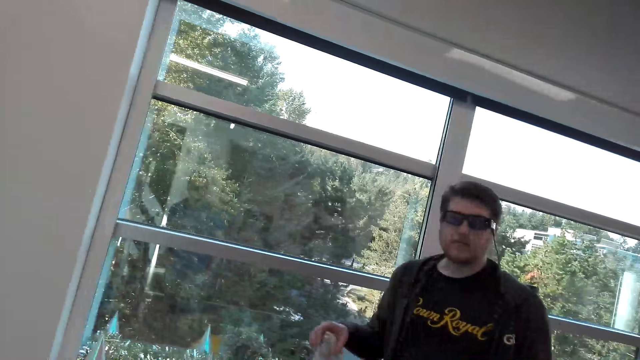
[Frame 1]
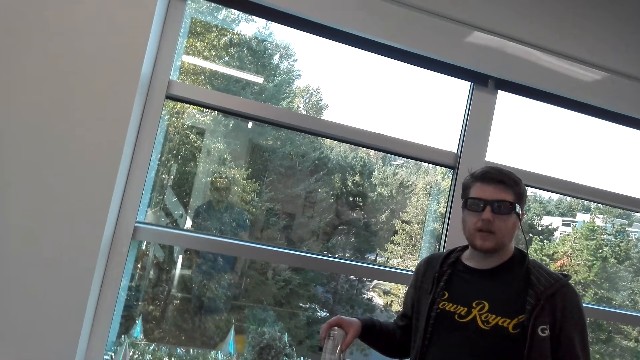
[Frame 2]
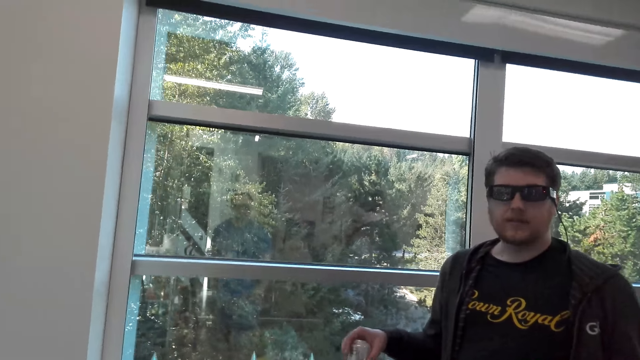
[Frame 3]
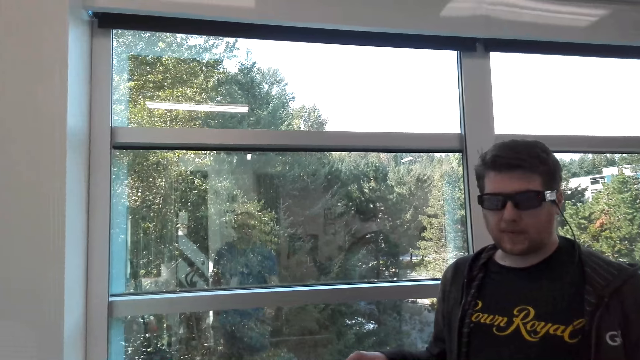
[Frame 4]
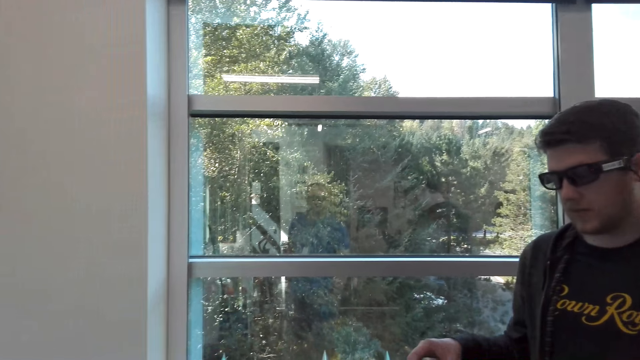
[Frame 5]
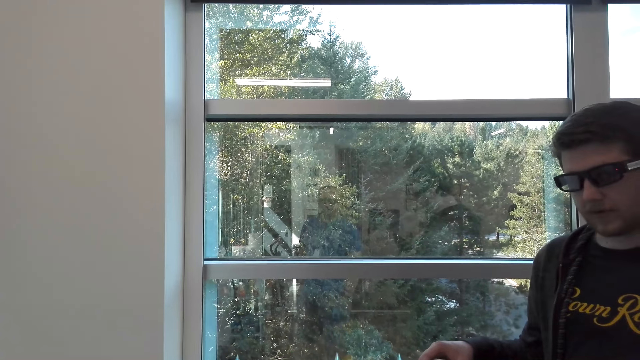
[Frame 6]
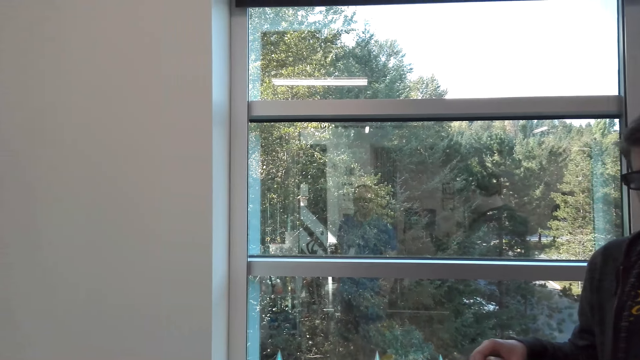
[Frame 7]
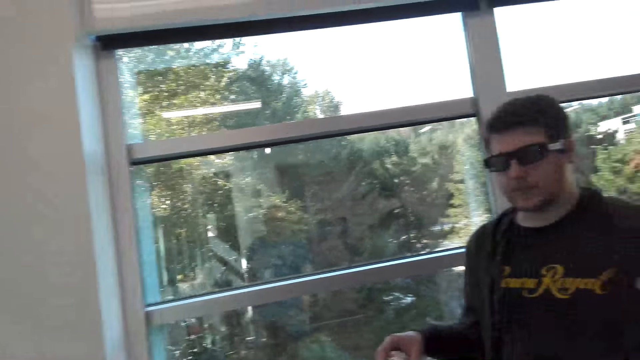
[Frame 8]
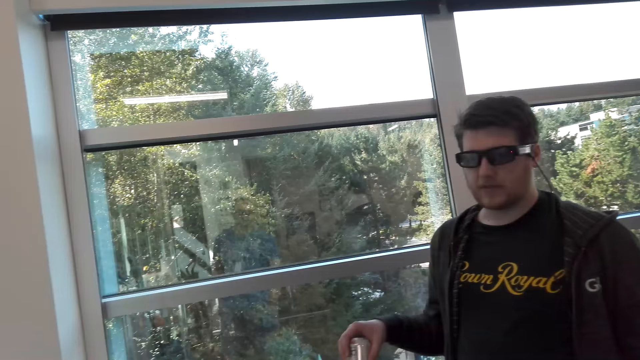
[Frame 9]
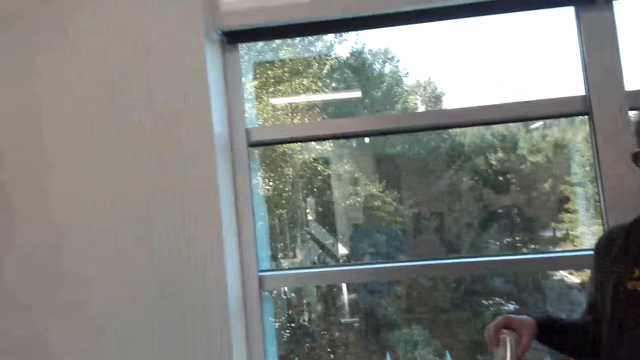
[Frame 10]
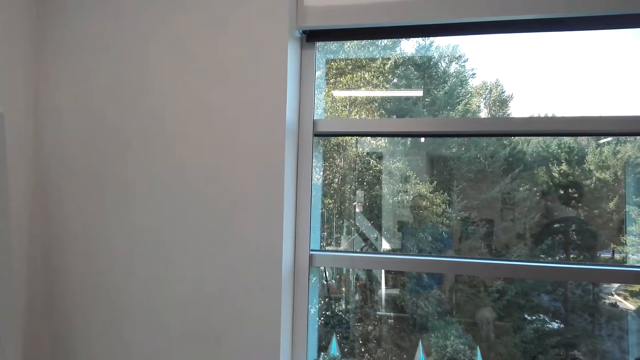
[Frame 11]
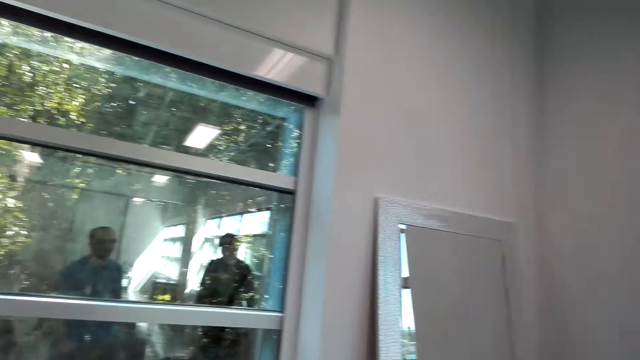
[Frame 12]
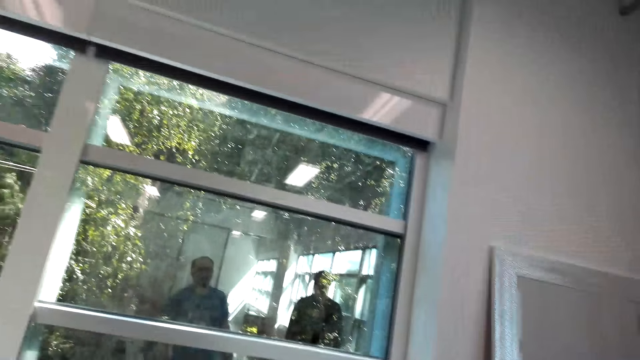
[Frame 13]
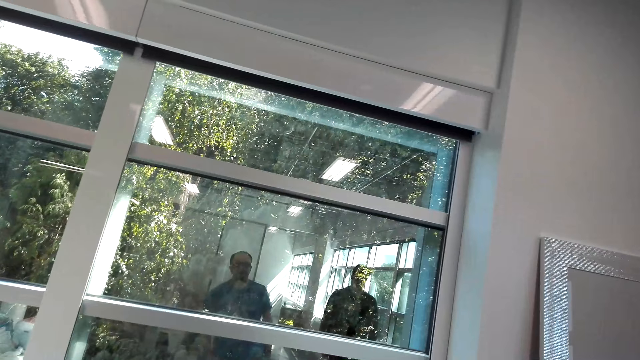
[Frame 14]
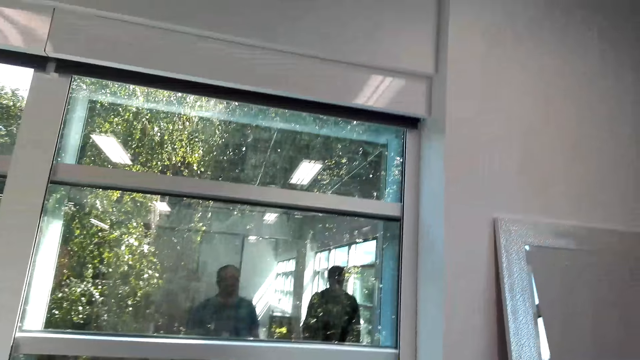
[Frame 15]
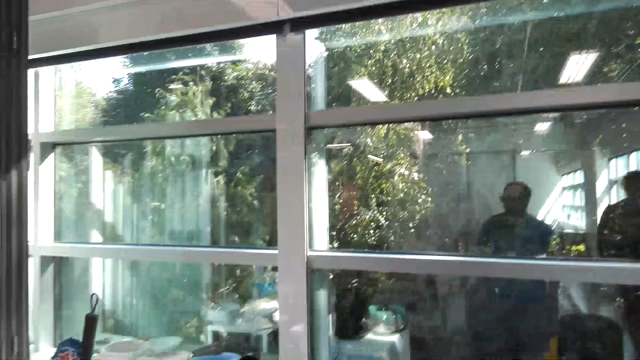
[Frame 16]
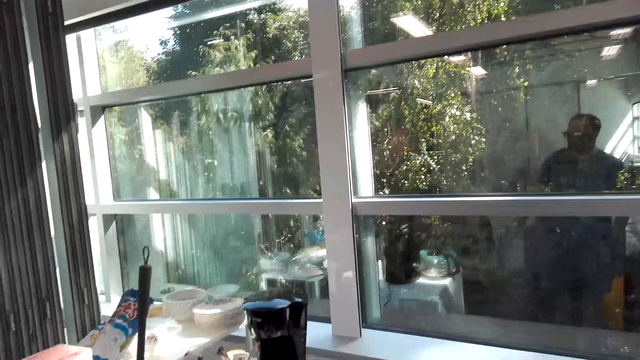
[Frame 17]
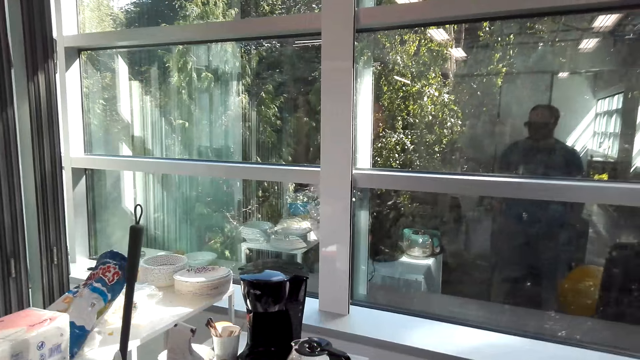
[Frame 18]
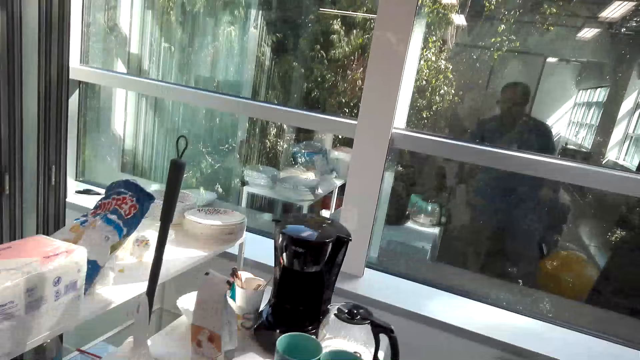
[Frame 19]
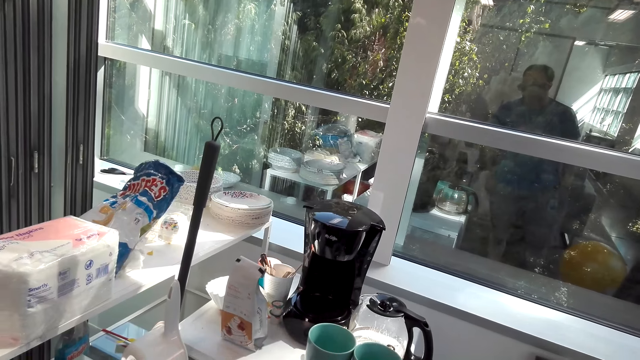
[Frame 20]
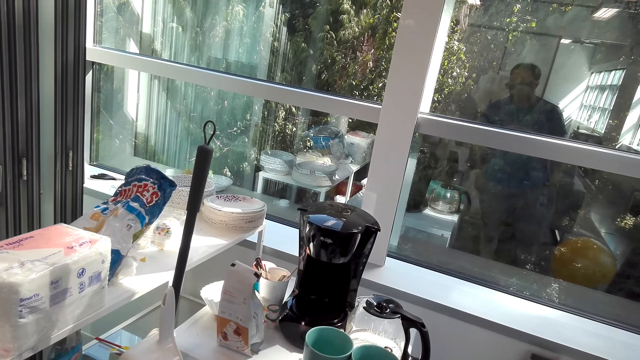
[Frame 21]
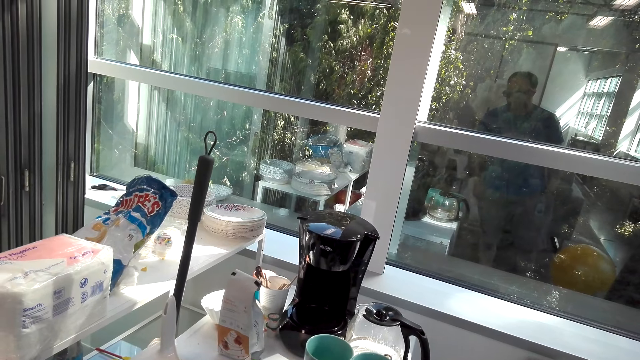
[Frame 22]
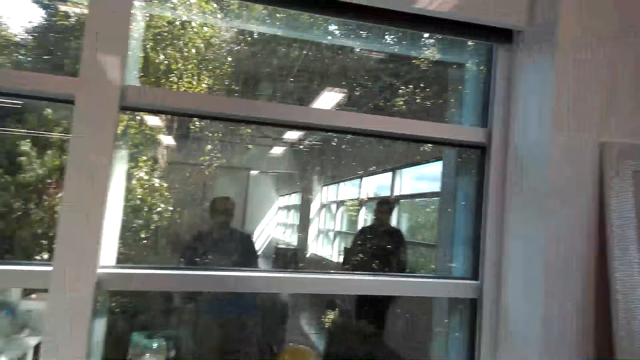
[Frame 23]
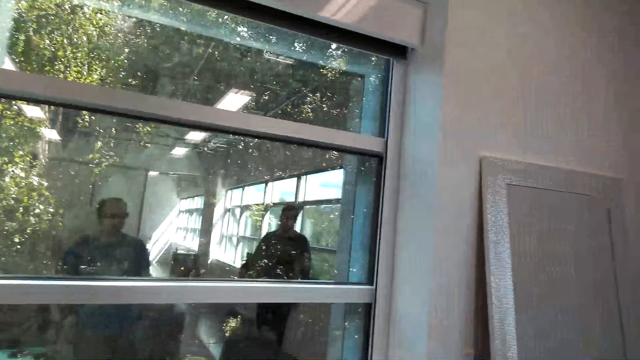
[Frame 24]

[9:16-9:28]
The camera wearer looks at the man. The man moves the hand. The camera wearer looks at the window.

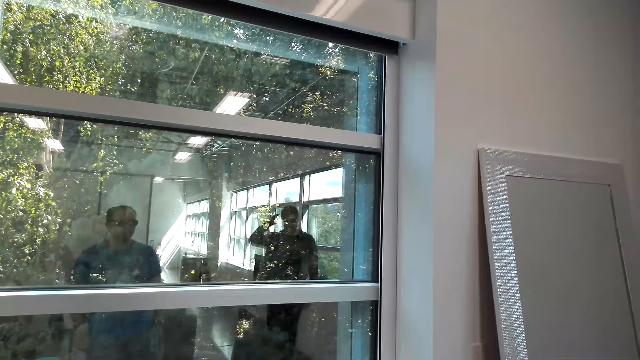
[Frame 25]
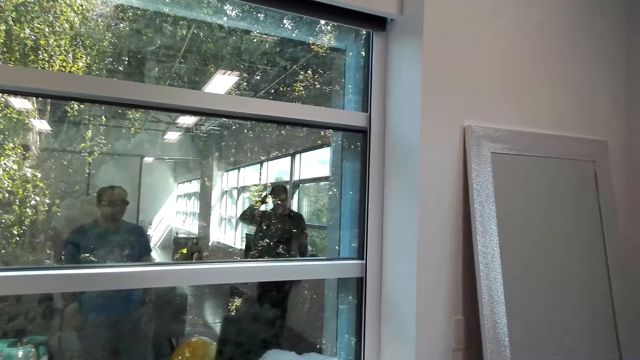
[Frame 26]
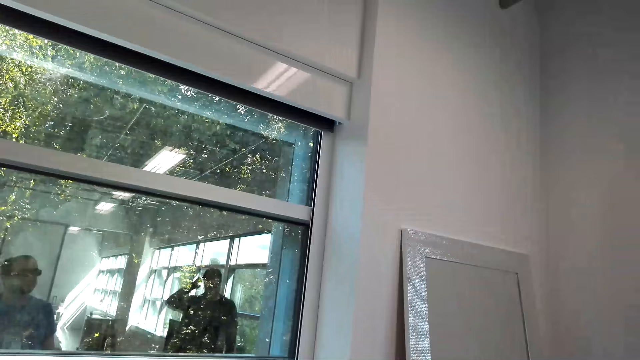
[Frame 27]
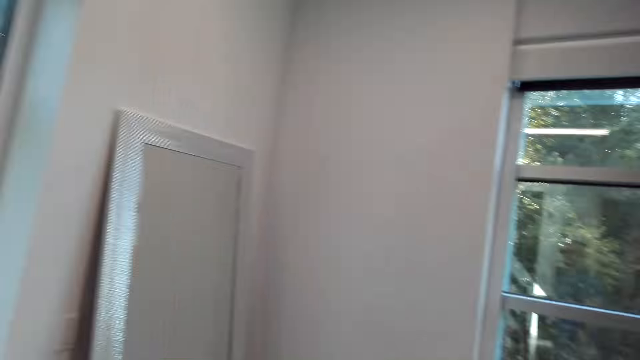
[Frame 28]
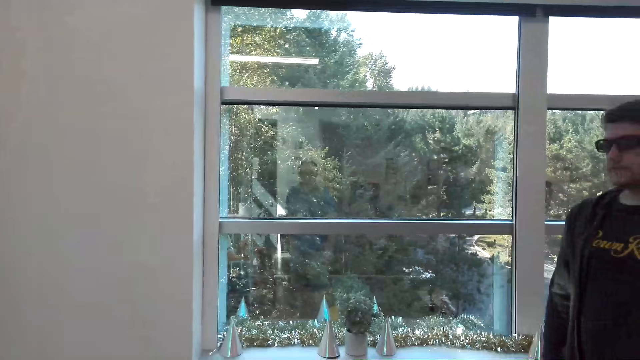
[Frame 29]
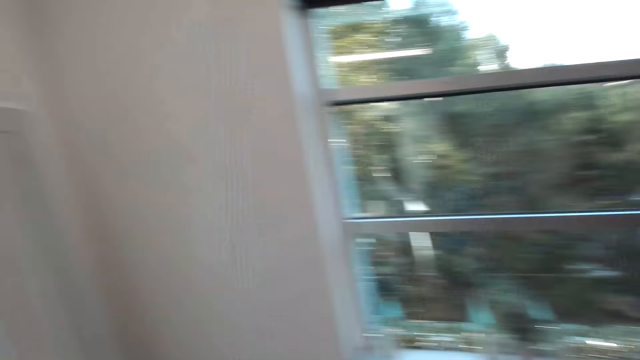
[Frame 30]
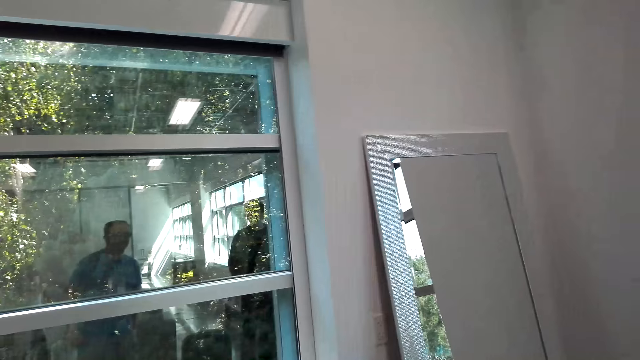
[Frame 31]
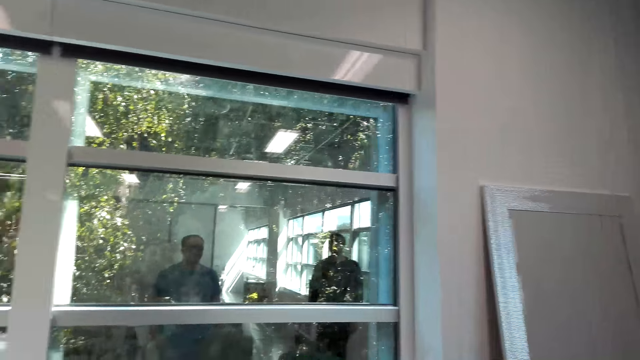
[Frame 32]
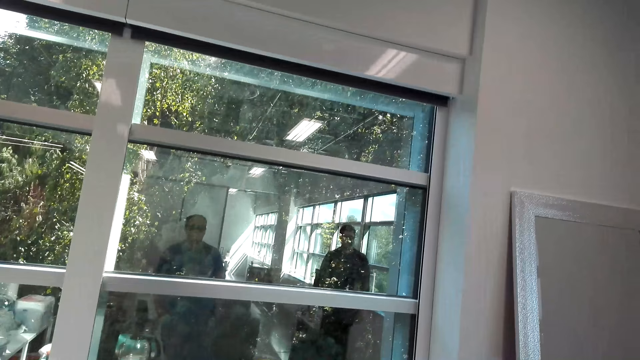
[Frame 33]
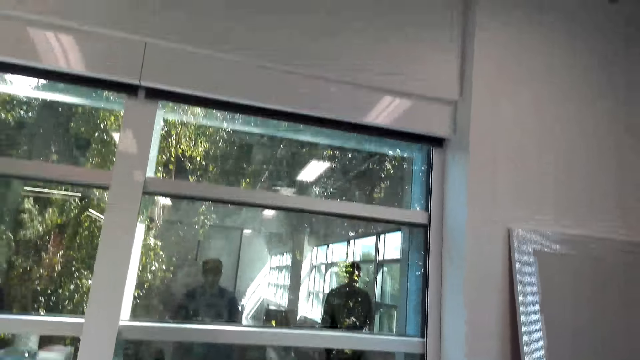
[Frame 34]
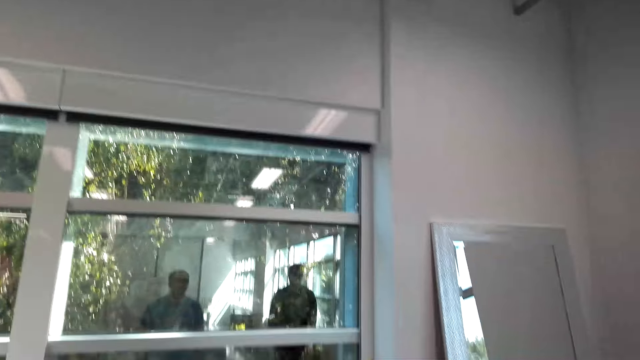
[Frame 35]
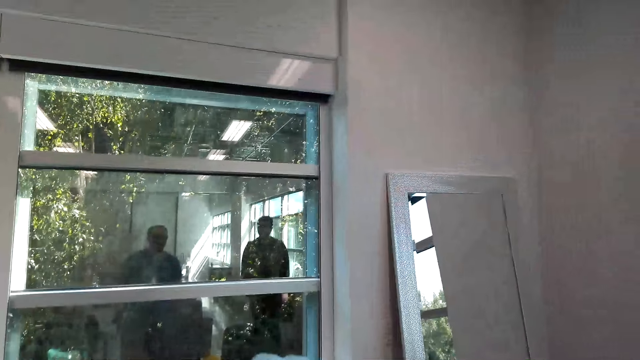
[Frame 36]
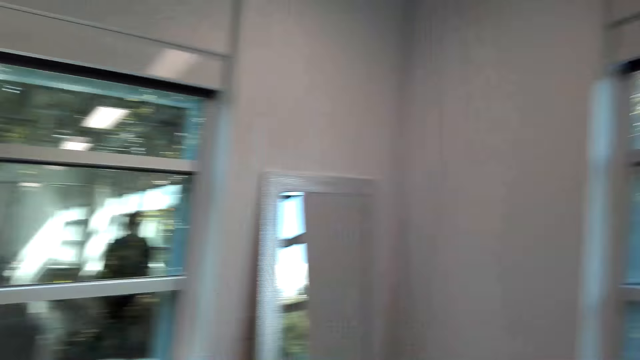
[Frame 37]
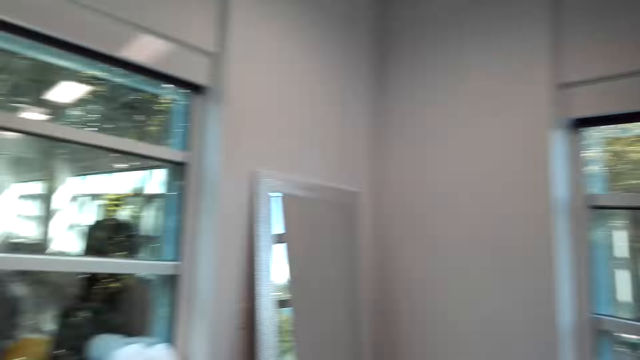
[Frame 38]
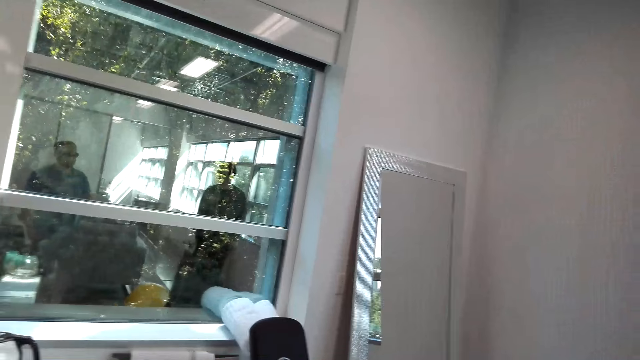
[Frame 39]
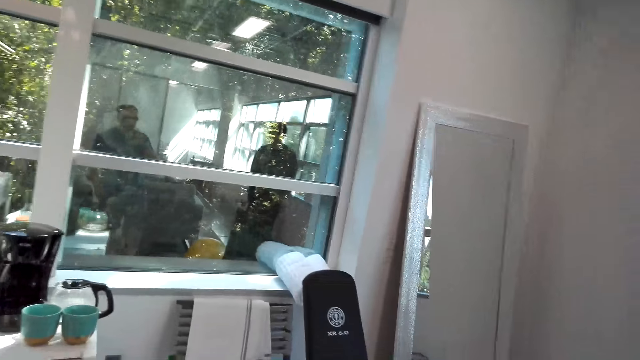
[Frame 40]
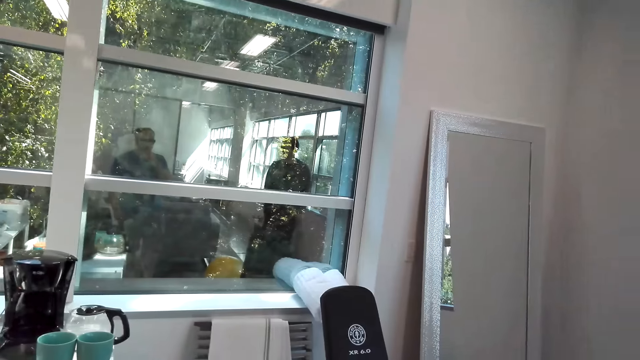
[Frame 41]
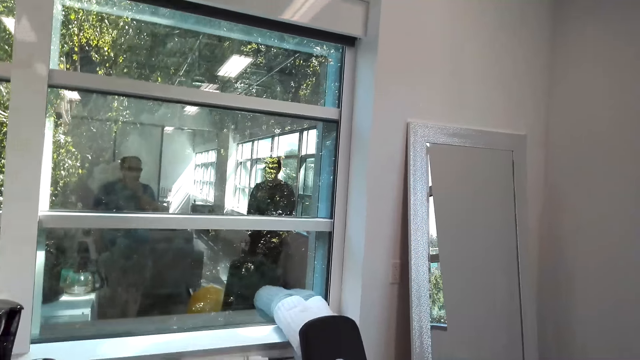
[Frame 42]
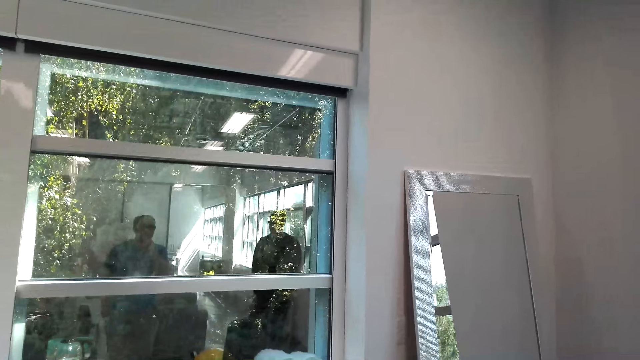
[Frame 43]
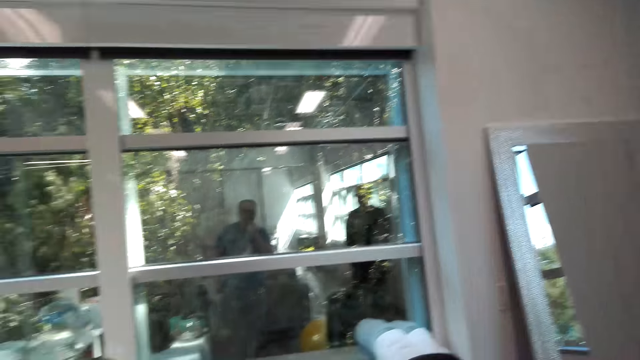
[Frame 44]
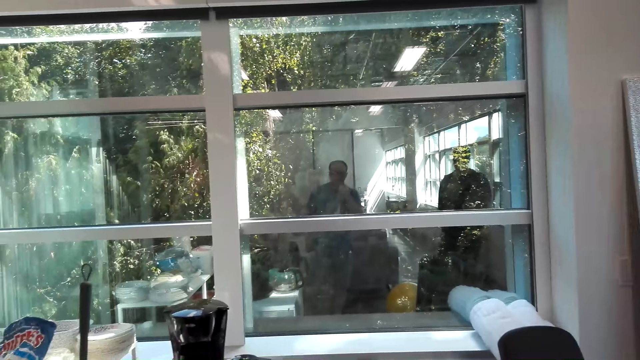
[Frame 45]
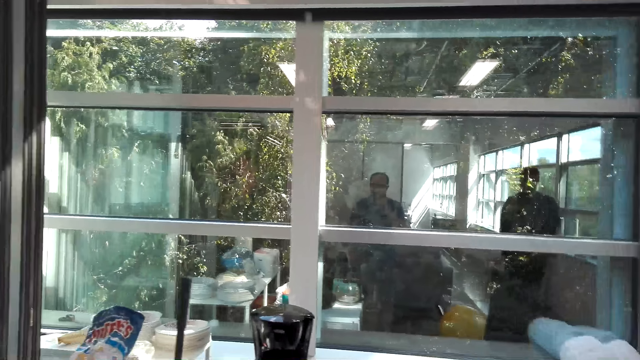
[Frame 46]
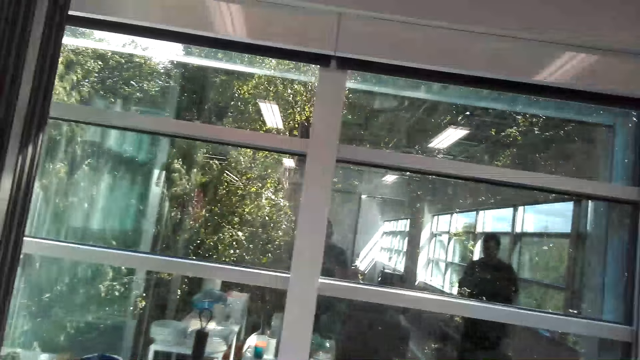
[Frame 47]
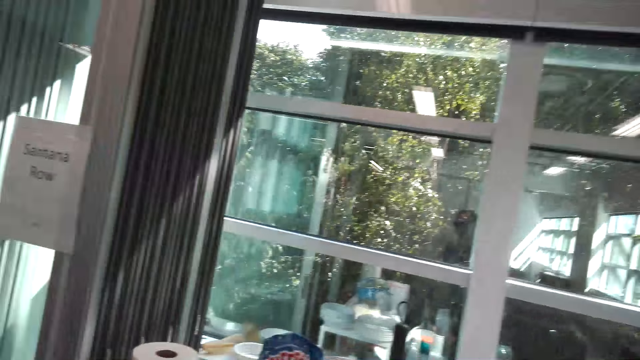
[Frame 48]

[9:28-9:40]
The camera wearer interacts with a man.
